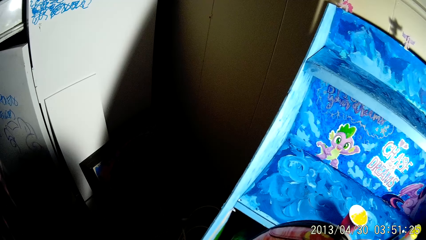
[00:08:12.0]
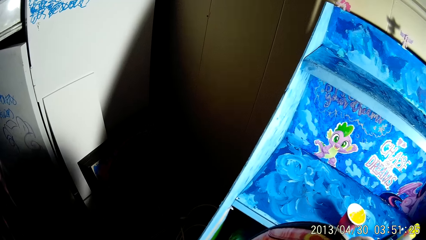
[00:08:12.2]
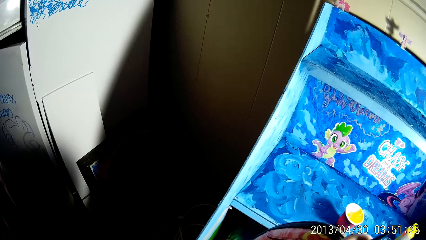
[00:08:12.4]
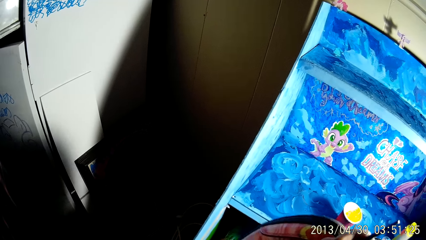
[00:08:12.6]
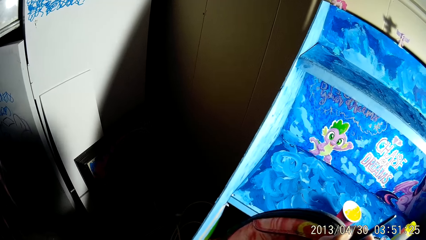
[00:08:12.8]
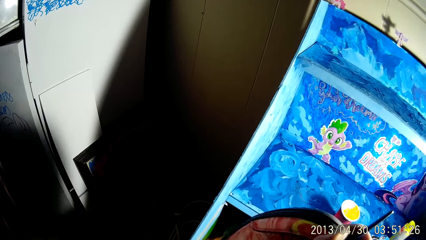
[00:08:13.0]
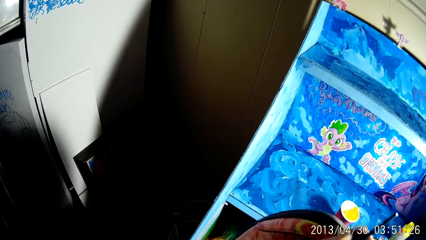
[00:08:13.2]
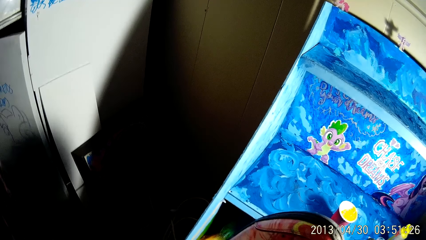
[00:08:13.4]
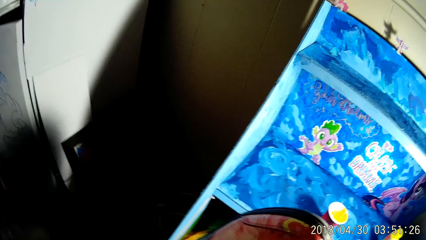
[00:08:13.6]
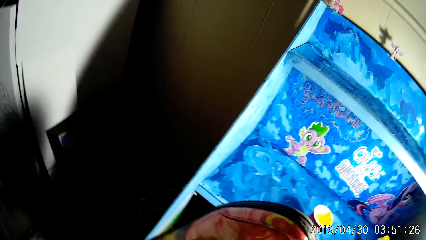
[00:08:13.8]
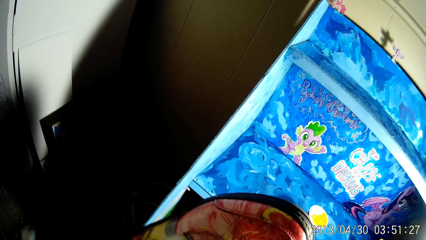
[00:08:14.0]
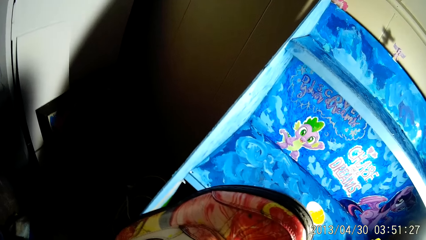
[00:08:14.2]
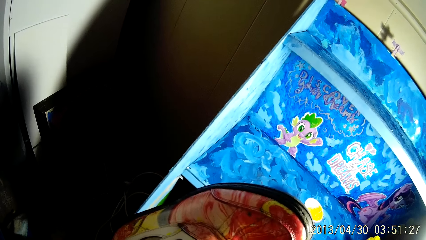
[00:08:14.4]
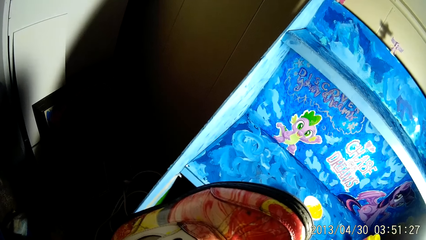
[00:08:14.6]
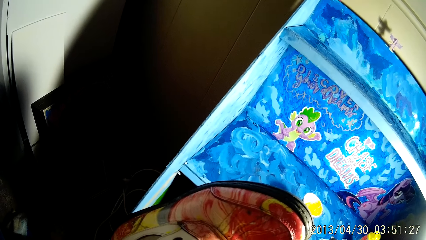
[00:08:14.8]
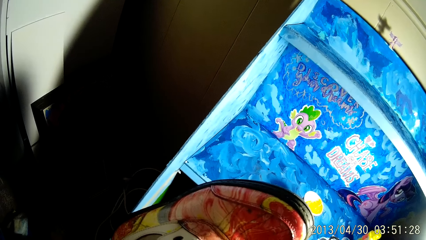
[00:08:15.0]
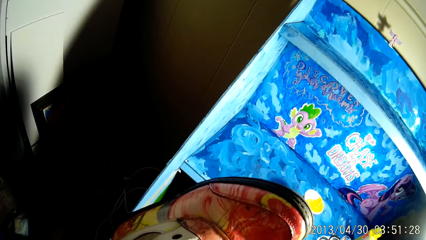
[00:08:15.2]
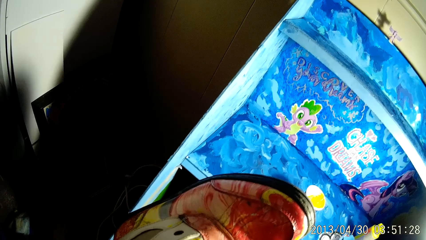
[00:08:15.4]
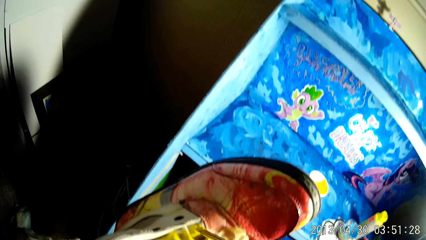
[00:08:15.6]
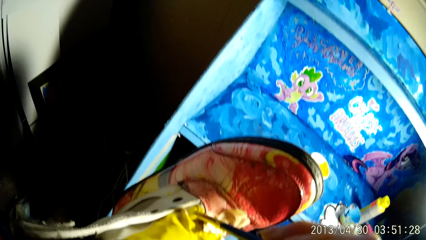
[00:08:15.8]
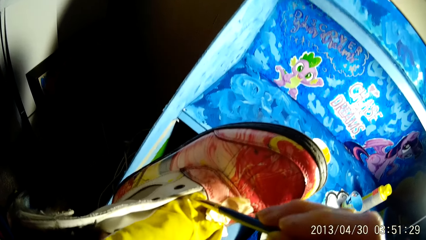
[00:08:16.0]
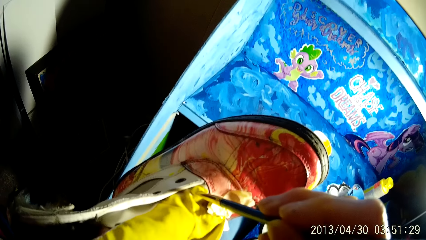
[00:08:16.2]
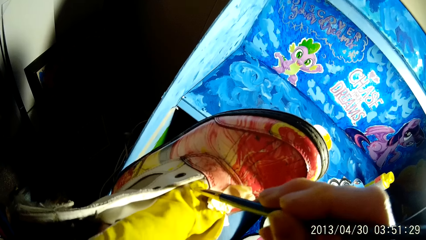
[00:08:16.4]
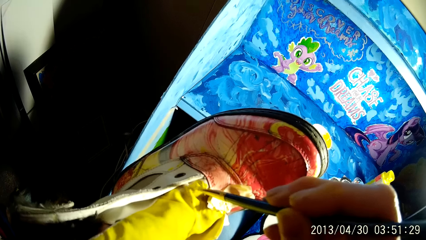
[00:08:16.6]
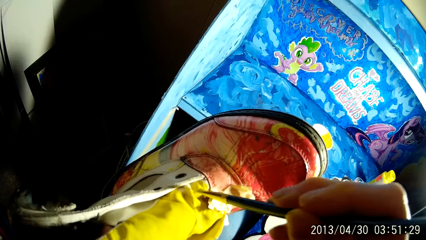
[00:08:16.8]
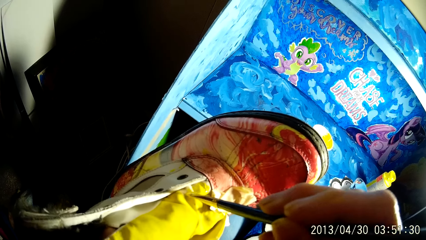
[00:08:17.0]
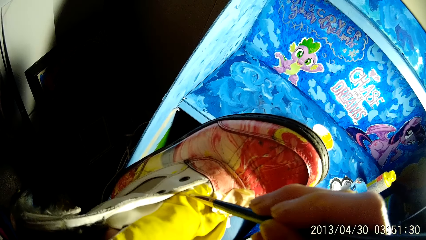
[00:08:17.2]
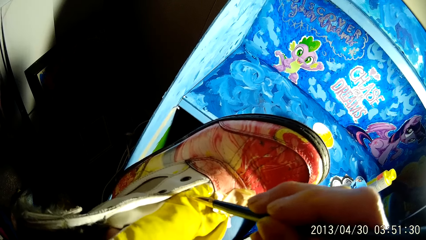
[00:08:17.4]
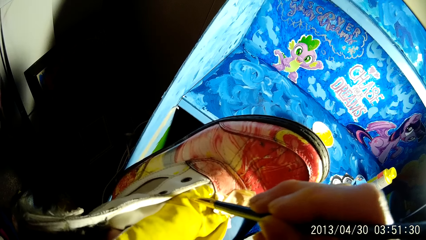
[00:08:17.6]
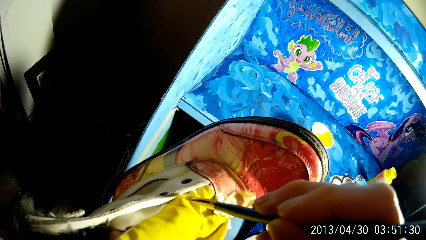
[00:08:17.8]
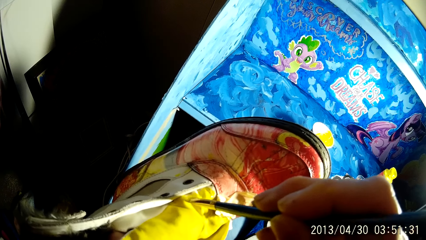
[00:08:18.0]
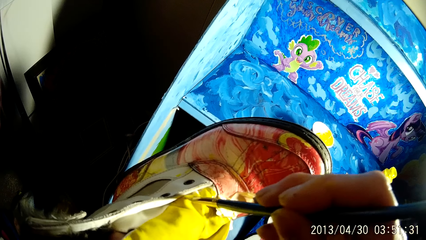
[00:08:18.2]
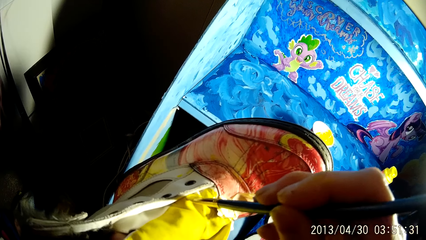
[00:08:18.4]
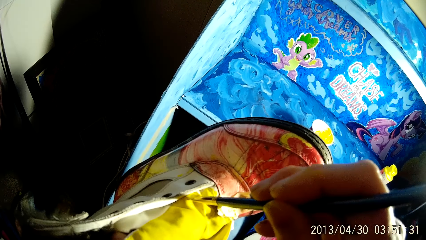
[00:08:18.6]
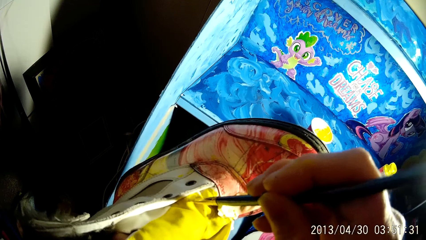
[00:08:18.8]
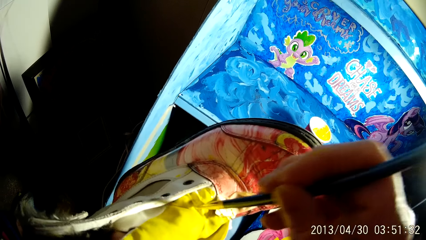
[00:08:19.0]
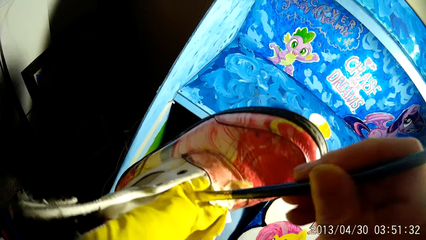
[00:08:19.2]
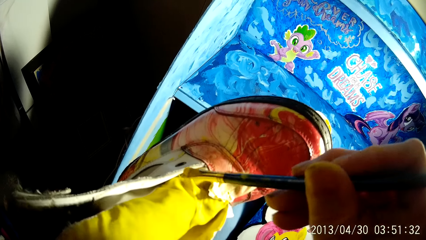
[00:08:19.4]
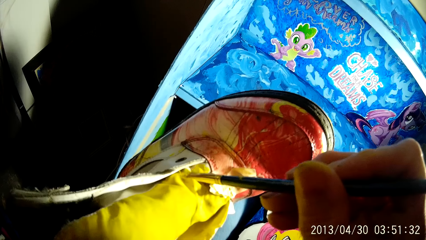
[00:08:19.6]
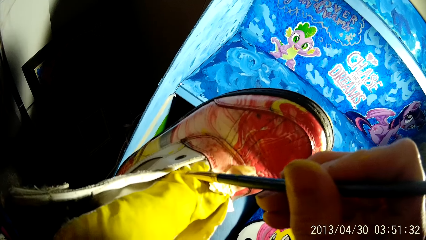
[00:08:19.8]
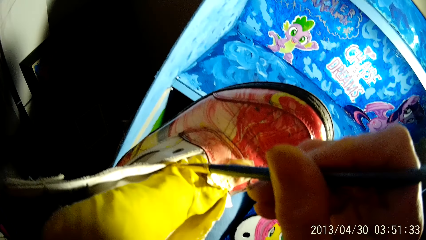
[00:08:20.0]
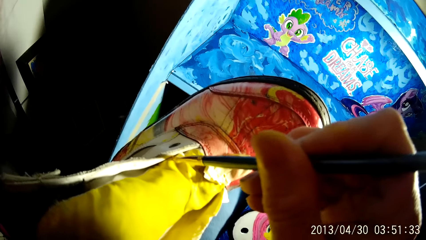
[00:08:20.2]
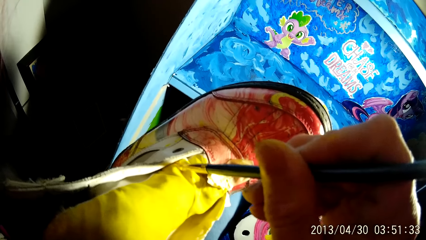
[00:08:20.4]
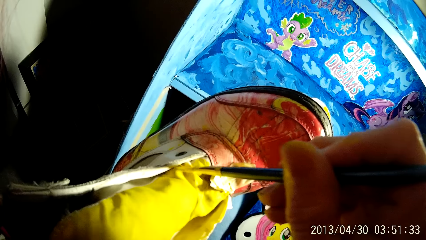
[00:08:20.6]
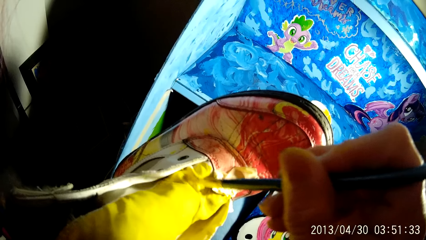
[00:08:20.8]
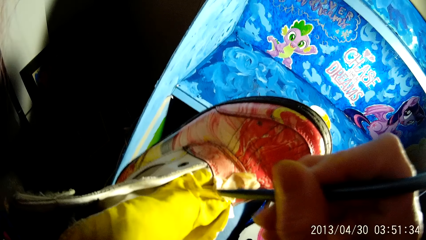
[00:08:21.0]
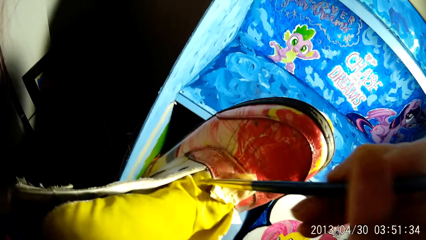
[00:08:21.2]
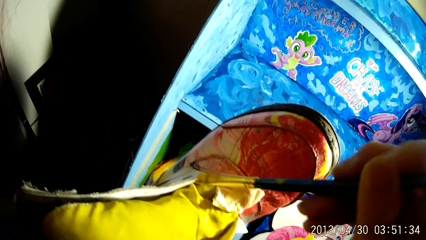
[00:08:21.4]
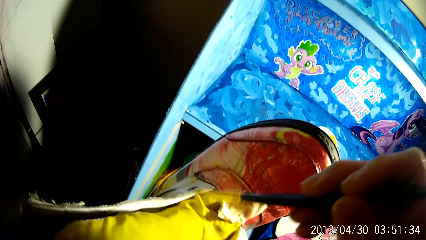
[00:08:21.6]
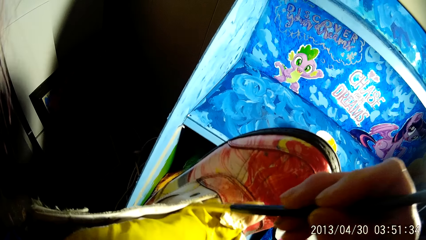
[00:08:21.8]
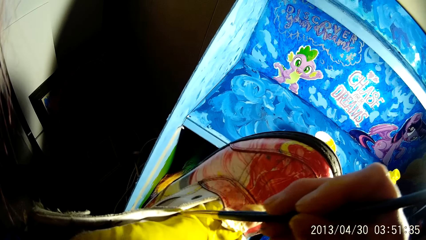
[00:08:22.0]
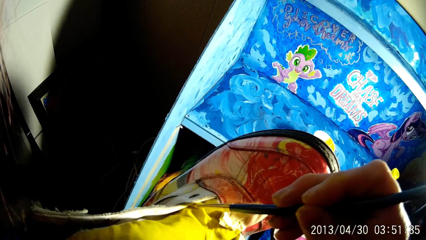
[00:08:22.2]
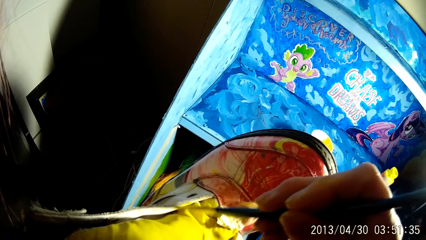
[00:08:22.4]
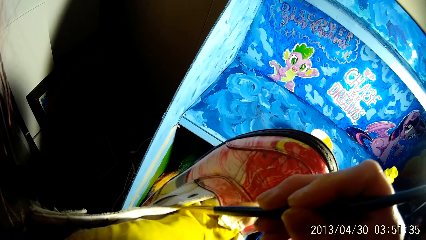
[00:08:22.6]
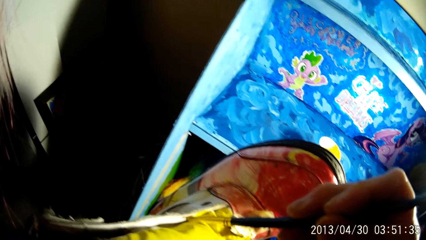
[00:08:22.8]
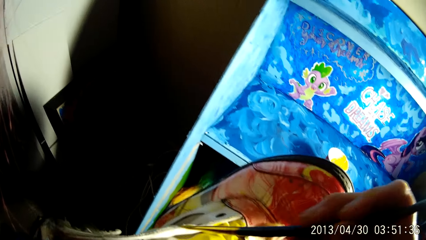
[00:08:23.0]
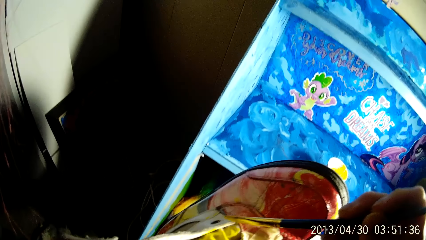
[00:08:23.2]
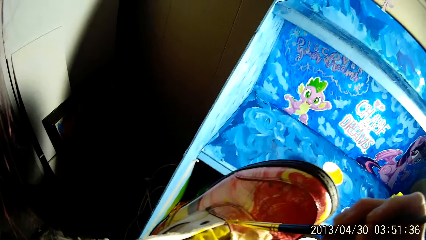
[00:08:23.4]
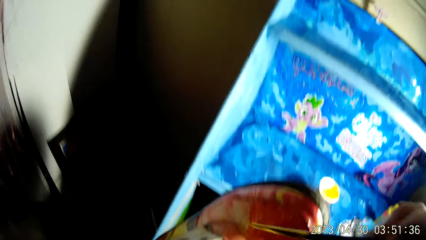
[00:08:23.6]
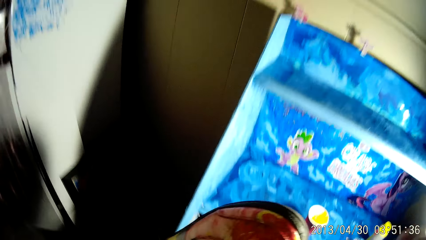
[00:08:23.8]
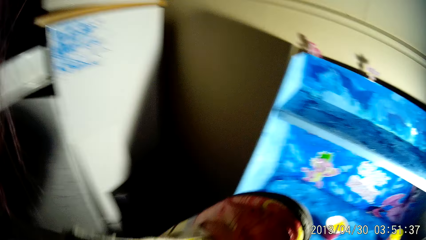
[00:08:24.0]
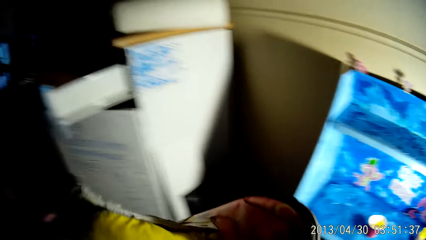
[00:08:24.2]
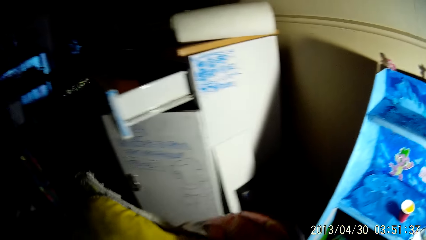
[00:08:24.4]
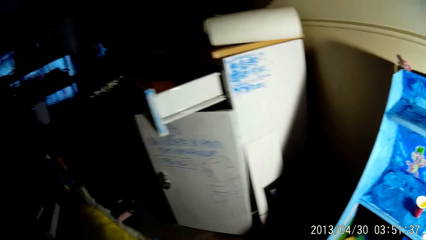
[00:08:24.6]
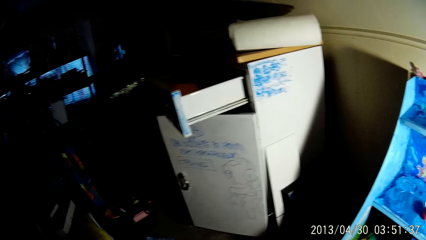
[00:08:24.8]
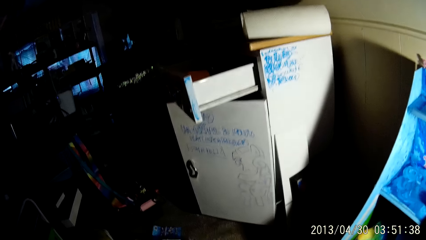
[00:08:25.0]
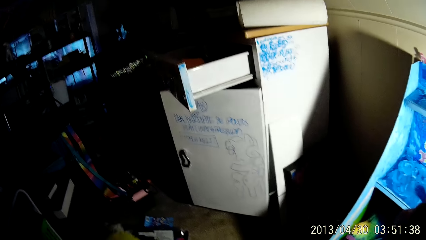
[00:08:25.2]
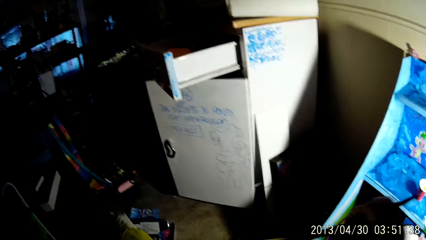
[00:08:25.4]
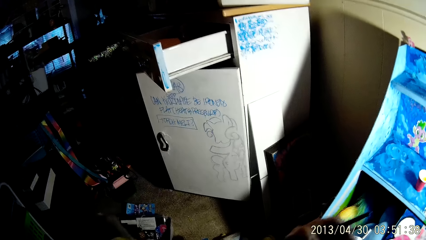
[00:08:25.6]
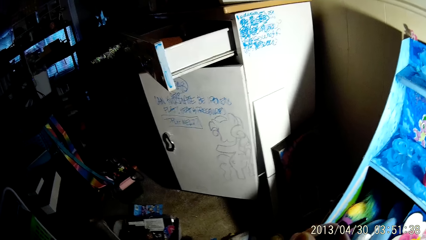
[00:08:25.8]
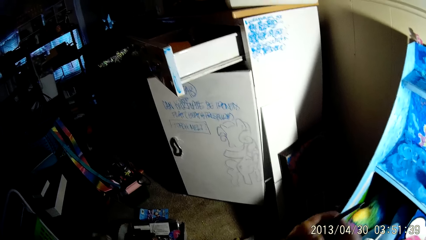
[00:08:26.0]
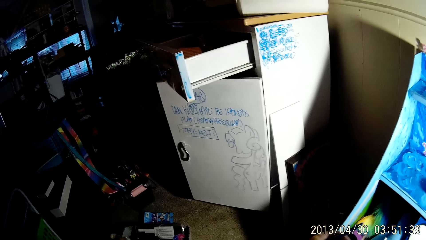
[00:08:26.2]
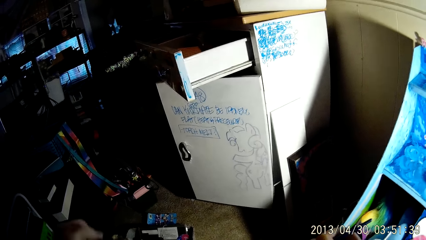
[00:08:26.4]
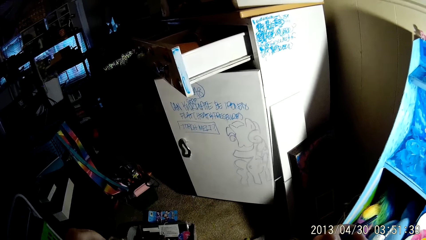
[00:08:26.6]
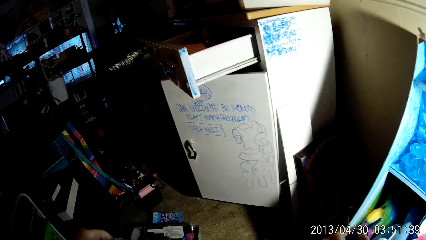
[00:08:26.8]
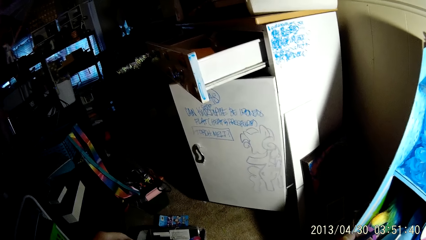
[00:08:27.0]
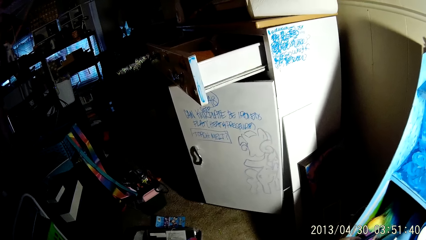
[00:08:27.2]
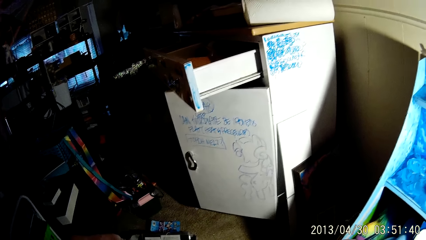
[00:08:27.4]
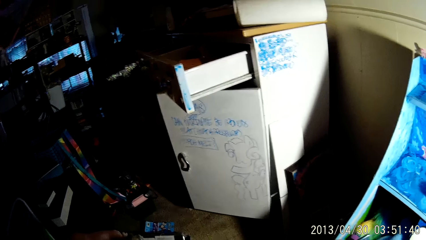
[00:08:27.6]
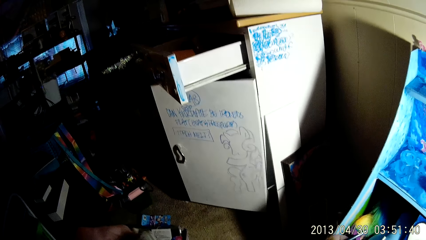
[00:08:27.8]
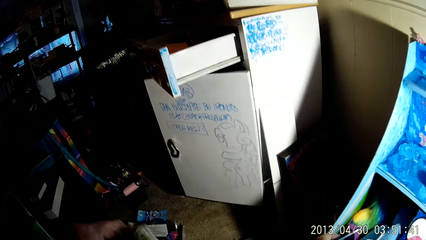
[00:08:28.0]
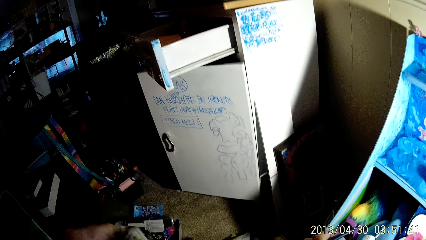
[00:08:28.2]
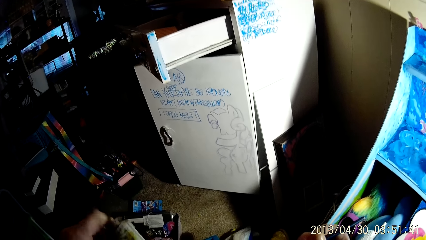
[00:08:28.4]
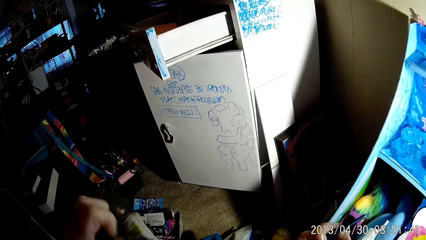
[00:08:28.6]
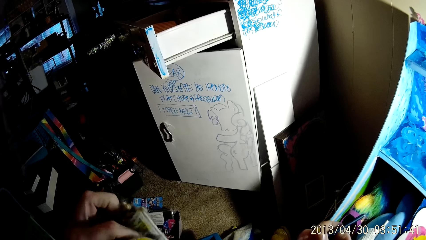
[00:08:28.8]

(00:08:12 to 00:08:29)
The camera wearer paints the boot with the paintbrush in his right hand. He lowers the boot with his left hand. He paints the boot with the paintbrush in his right hand.
